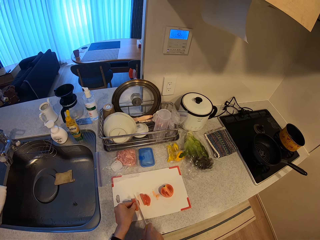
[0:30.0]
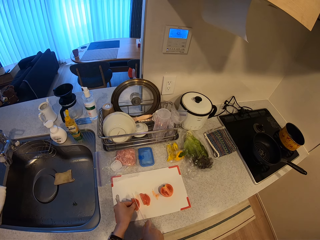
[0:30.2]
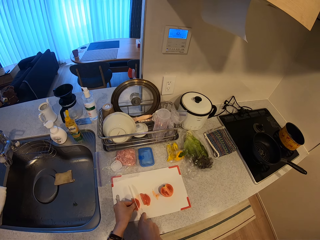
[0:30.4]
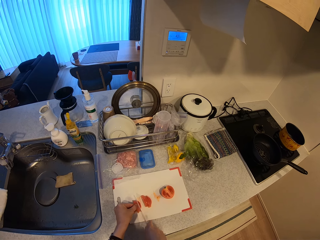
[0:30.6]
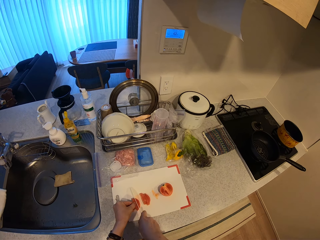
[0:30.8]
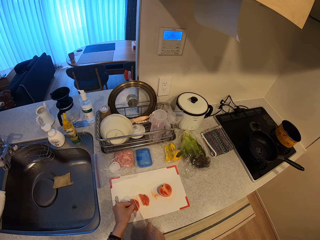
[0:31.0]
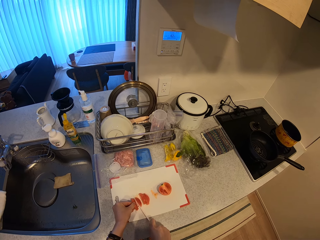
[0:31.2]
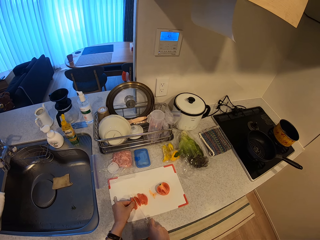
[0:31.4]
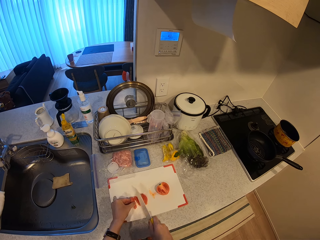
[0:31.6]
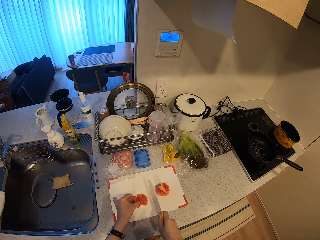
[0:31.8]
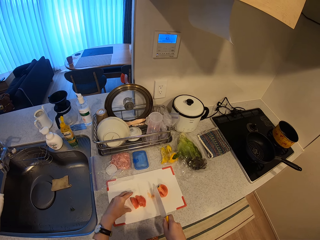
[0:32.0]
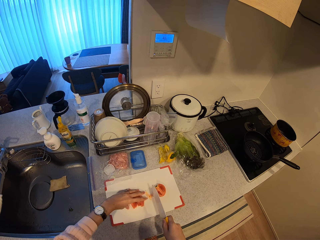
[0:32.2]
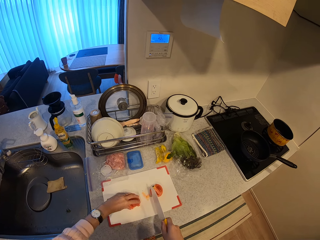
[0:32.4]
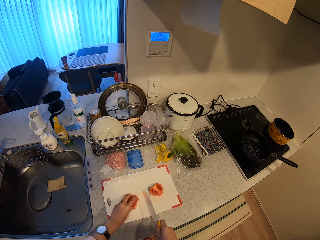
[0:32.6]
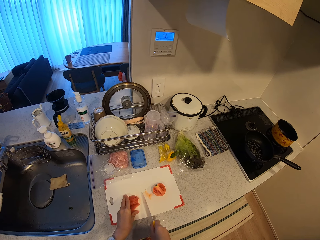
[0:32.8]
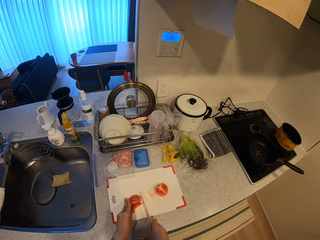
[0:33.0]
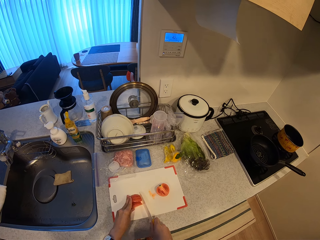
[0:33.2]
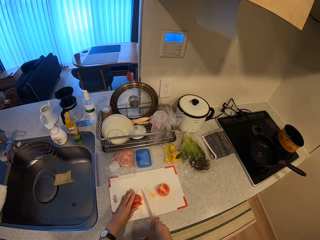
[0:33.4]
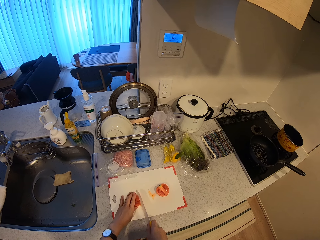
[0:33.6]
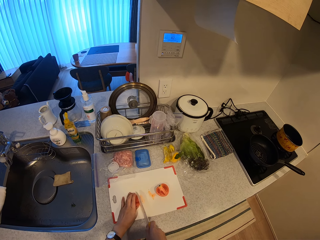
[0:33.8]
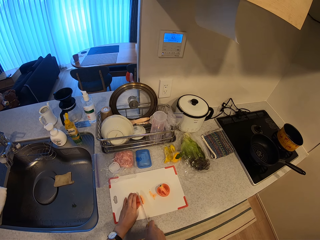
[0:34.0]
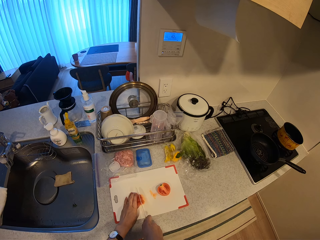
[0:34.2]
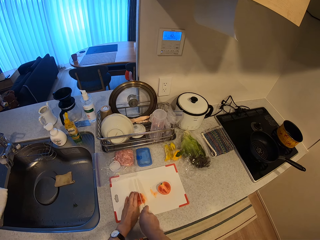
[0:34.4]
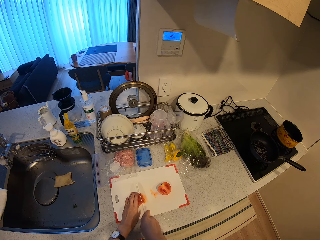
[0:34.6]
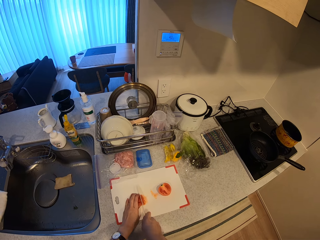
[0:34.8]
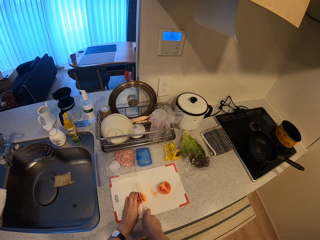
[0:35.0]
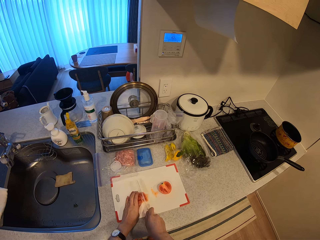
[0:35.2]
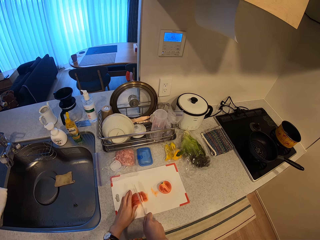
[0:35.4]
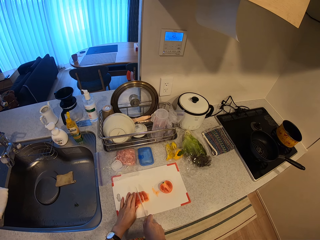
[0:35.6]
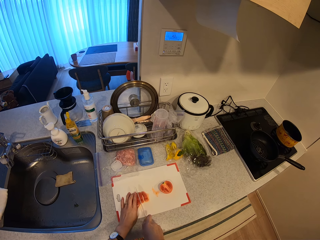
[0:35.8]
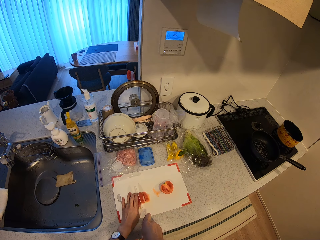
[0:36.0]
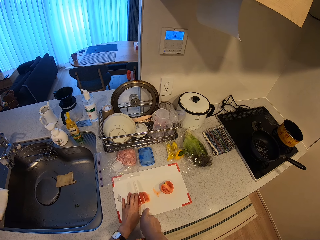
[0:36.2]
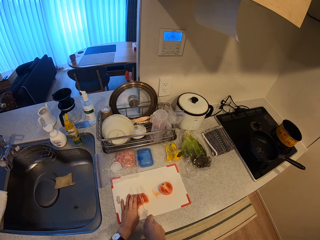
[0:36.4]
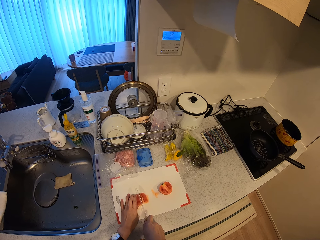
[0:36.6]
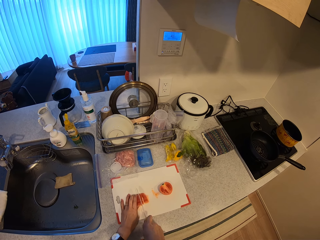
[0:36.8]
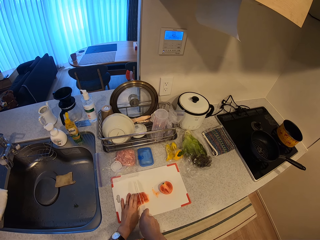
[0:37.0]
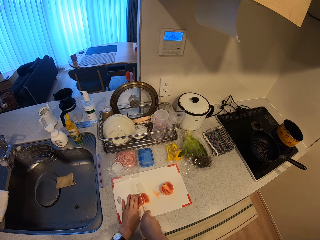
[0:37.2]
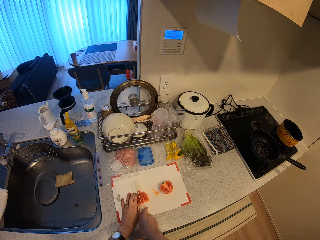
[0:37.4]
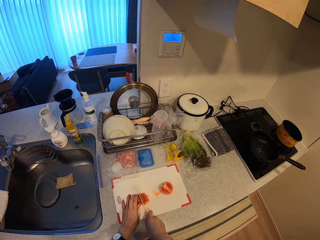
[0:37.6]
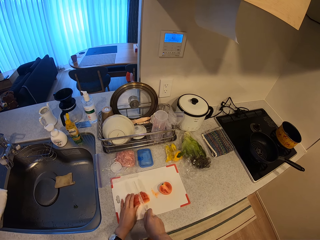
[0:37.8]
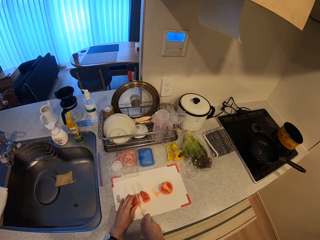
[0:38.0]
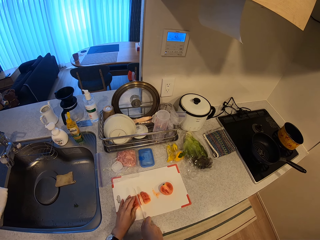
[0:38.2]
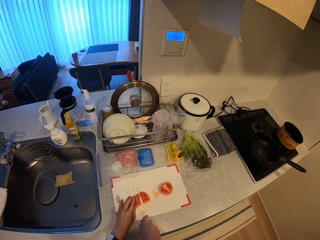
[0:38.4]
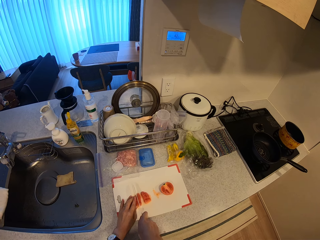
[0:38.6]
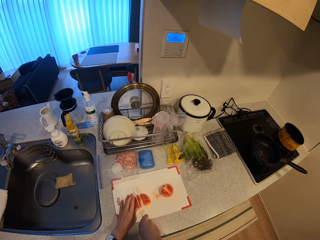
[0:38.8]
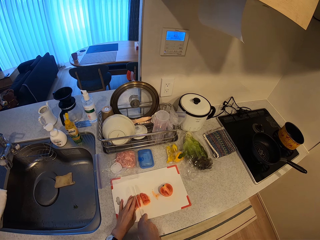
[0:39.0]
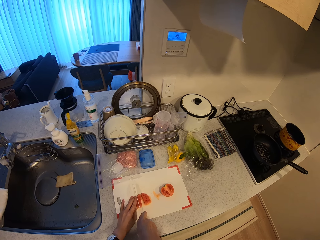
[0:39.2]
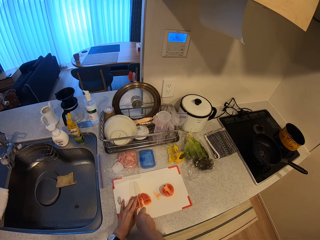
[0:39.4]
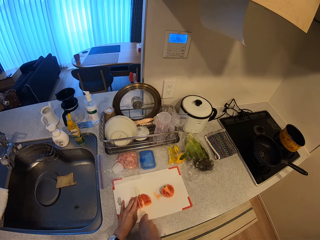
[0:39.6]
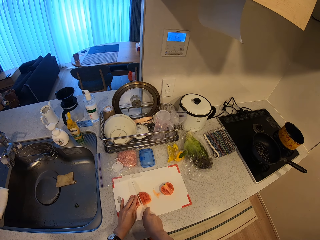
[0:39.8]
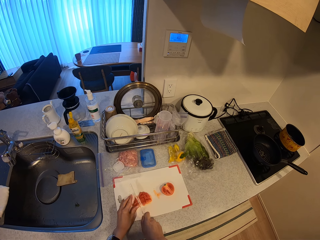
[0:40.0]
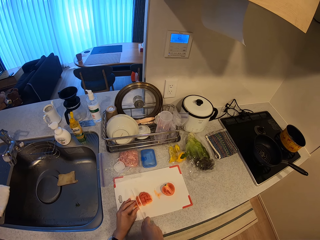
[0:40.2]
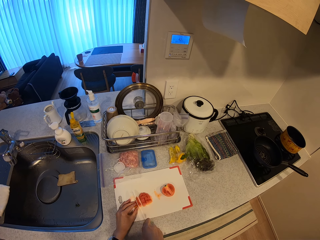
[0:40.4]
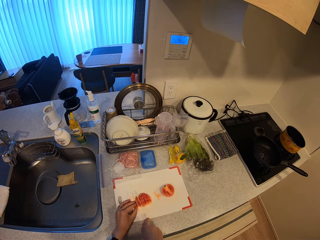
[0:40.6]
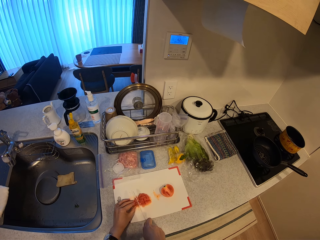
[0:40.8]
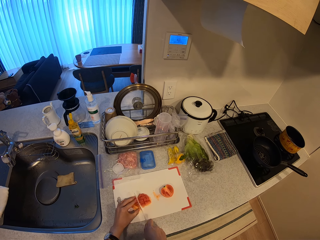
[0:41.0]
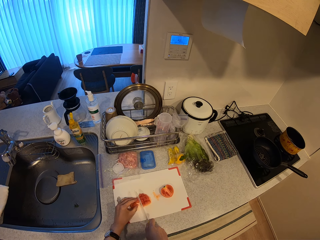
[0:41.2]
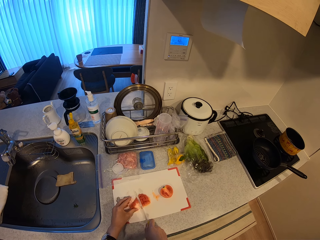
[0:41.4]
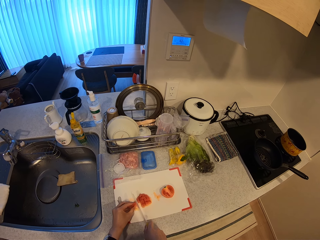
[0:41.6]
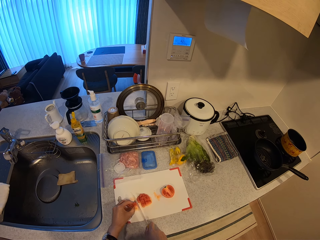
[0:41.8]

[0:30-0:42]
The camera wearer stops chopping the tomato with a knife. They chop the tomato with the knife.

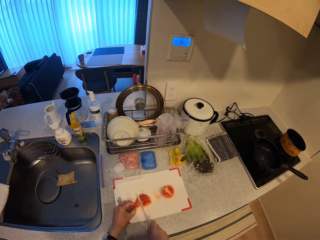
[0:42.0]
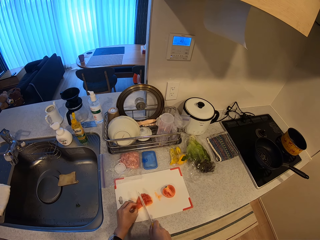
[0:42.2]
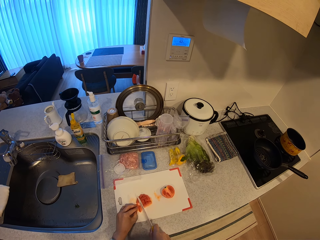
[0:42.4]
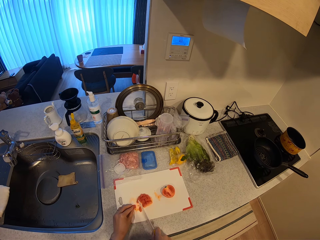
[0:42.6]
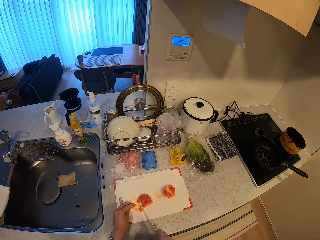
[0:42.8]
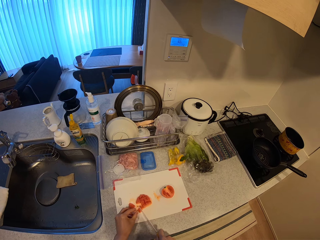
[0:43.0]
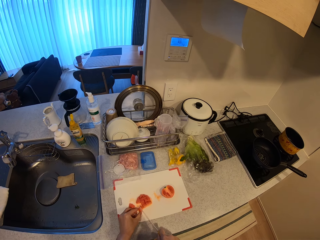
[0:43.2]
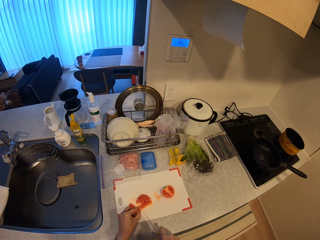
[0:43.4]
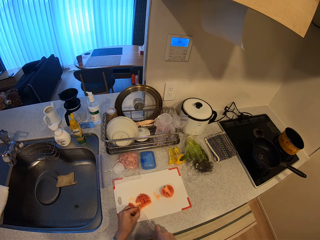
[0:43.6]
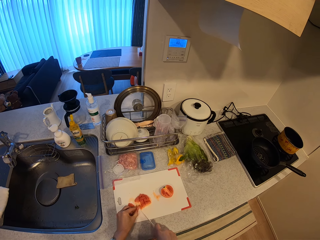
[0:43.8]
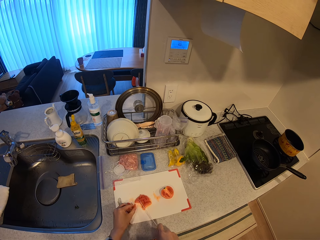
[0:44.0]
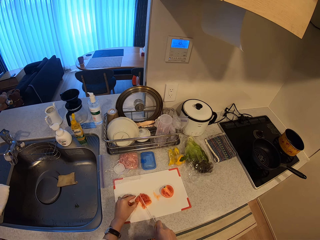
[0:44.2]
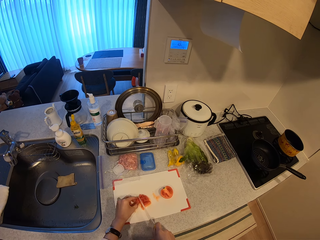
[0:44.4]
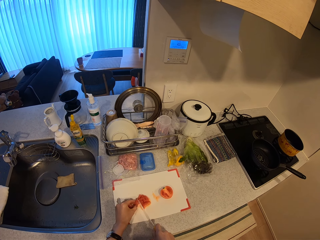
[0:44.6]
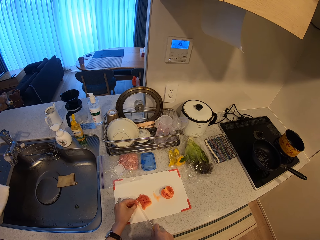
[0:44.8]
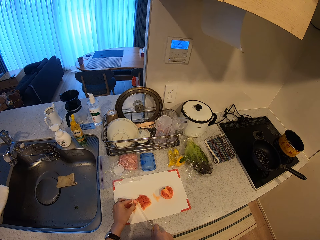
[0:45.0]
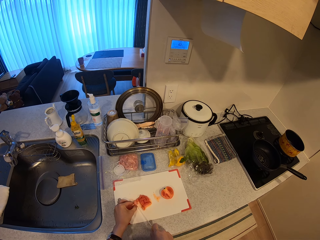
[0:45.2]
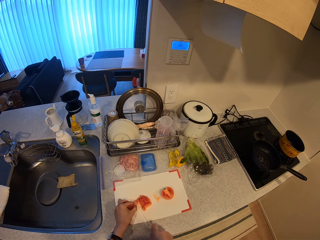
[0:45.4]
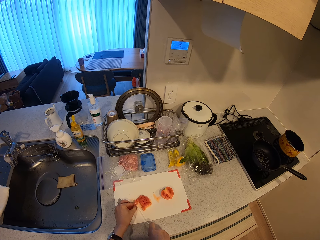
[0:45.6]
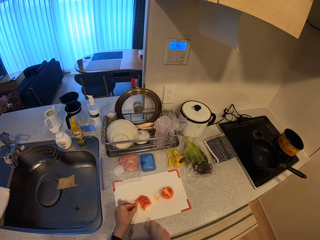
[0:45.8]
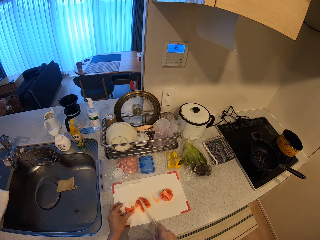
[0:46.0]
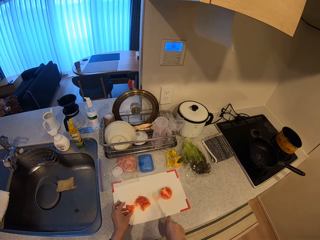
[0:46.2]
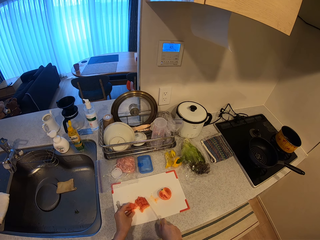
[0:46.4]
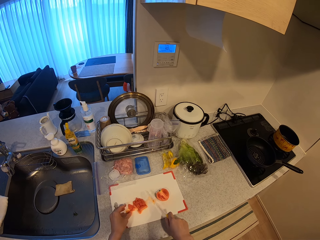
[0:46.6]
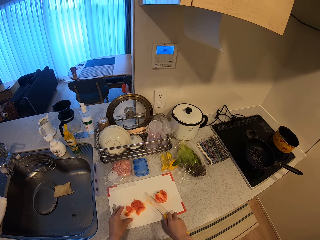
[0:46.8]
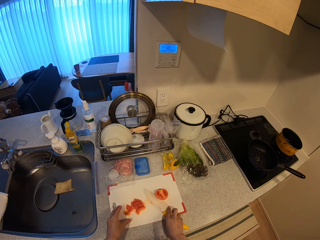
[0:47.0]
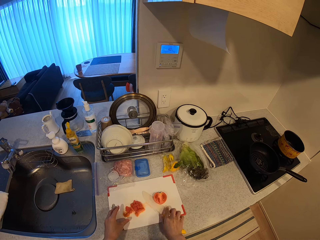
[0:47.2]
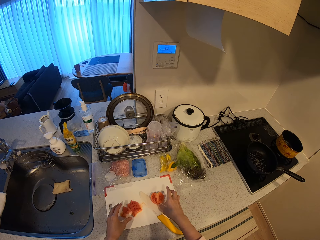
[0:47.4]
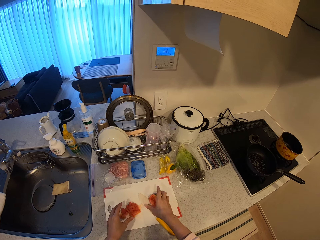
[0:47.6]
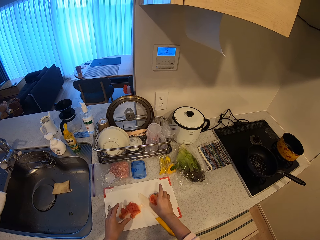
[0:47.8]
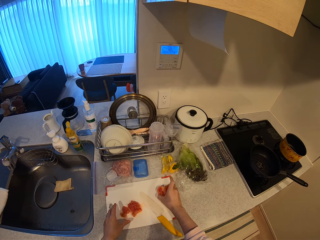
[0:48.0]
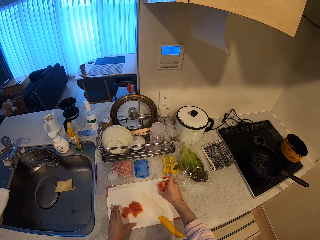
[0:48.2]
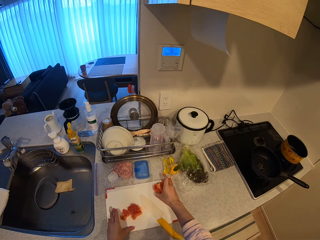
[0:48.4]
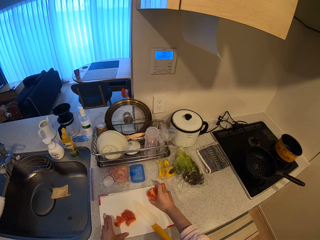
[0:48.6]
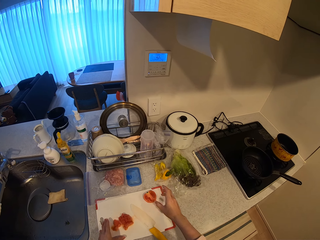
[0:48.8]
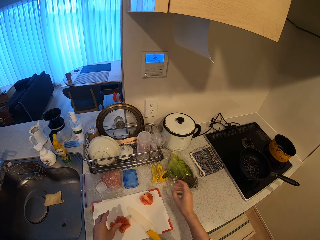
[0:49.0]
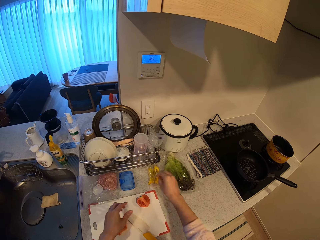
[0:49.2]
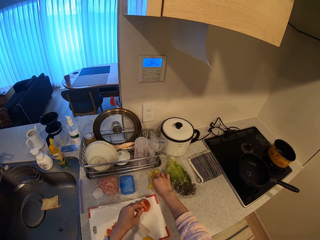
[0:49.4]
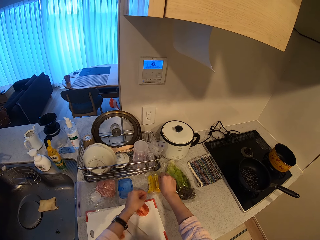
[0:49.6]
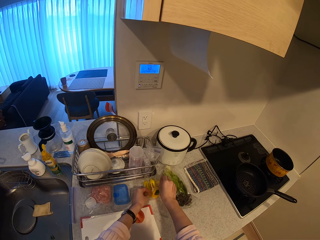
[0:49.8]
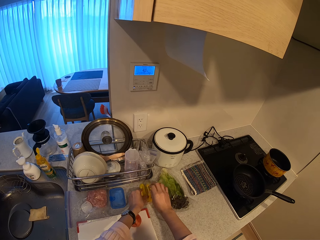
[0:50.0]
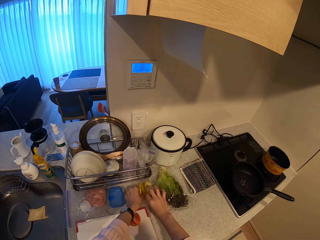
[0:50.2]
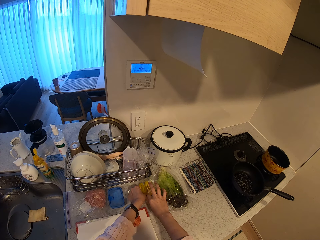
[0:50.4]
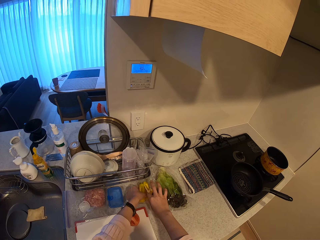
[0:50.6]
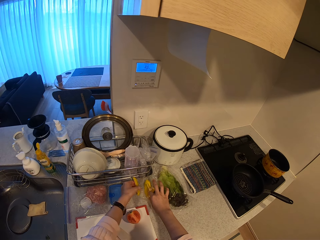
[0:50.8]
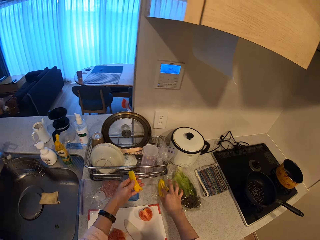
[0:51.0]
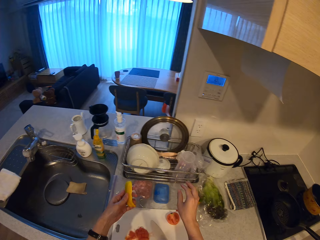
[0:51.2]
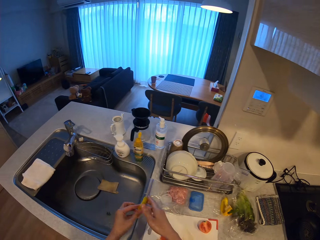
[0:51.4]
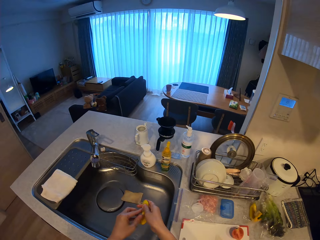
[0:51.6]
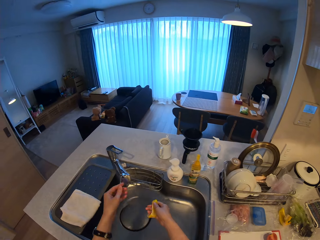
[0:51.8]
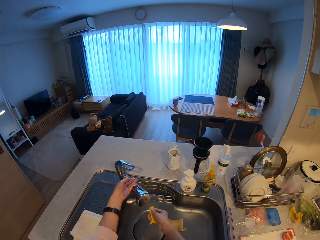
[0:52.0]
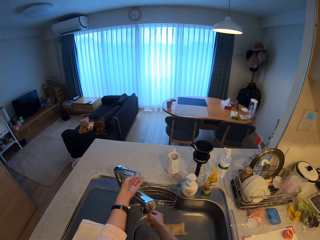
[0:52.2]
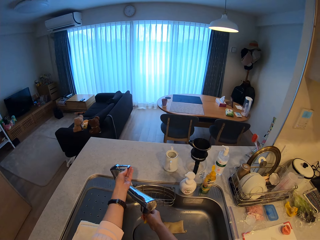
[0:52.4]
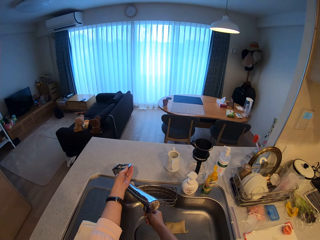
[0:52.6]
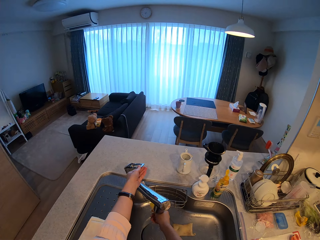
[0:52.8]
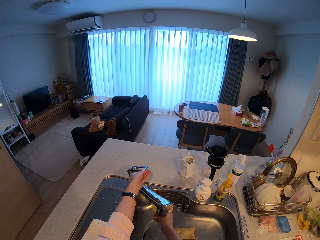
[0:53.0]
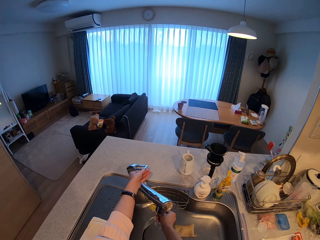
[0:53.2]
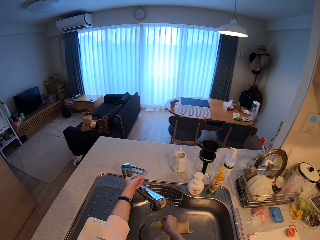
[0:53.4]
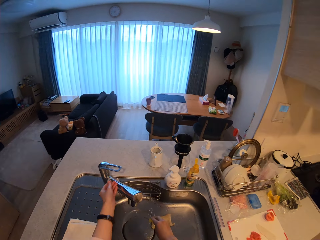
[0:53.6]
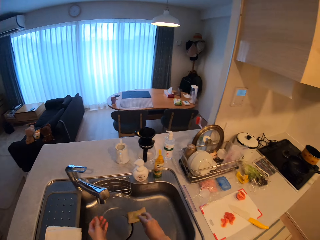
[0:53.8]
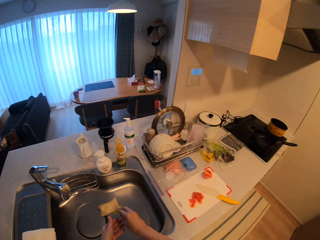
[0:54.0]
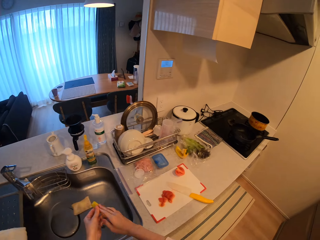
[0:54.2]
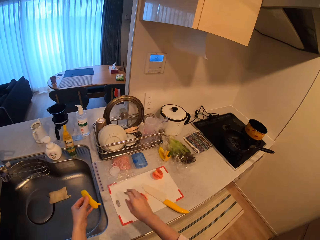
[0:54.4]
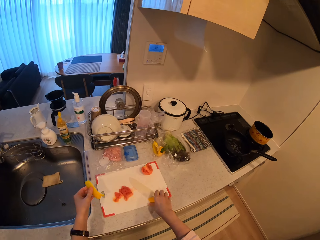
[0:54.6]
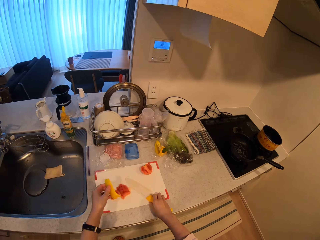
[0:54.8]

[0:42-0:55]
The camera wearer puts the knife on the chopping board. She moves the second half tomato on the chopping board, picks the tomato on the chopping board, and puts the tomato on the chopping board. She picks a piece of yellow pepper or bell pepper from the kitchen slab. She passes the yellow pepper piece to her right hand. She switches on the water tap handle. She cleans the bell pepper in the sink. She puts off the water tap handle. She passes the yellow pepper to her left hand.
